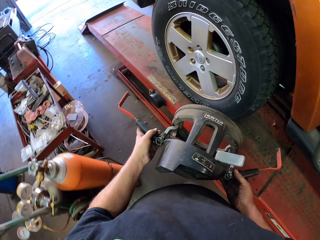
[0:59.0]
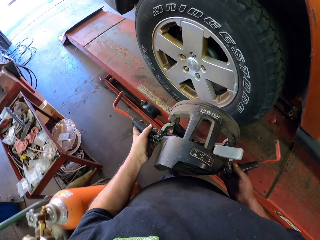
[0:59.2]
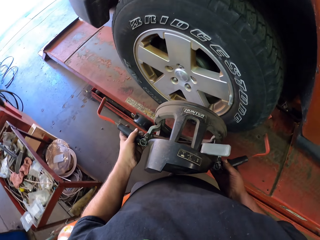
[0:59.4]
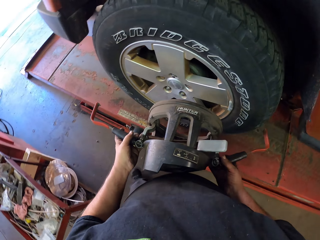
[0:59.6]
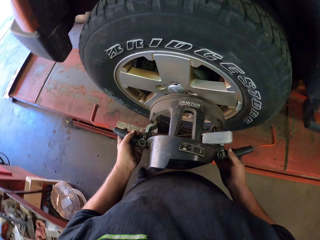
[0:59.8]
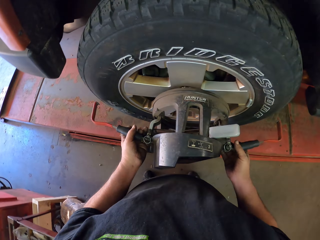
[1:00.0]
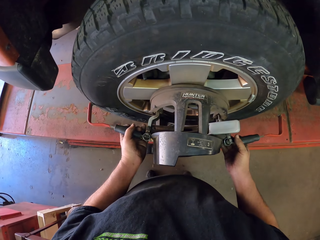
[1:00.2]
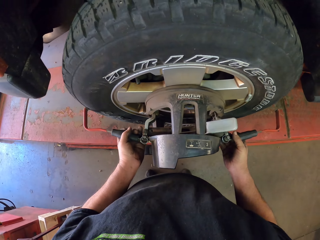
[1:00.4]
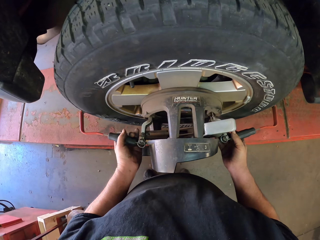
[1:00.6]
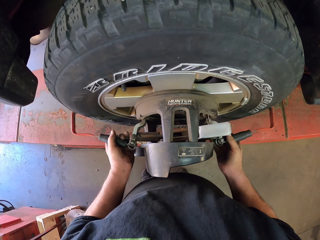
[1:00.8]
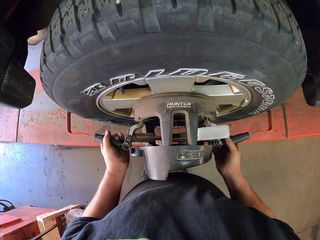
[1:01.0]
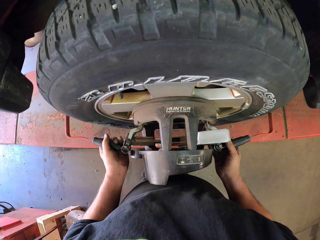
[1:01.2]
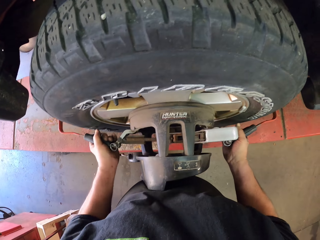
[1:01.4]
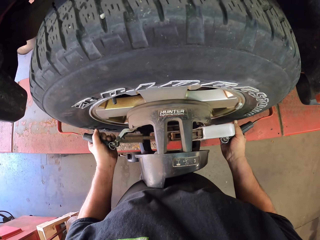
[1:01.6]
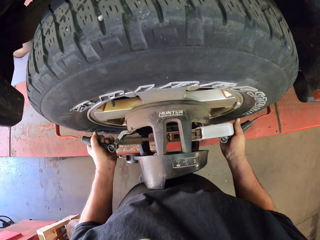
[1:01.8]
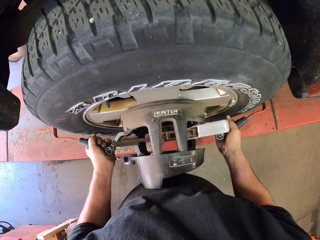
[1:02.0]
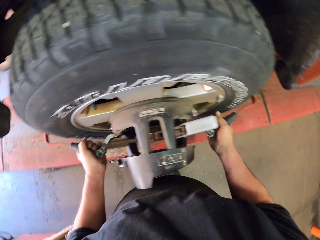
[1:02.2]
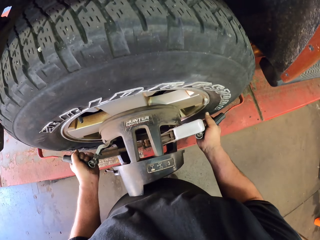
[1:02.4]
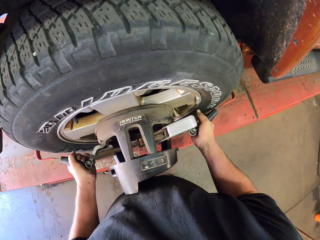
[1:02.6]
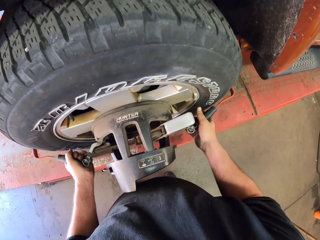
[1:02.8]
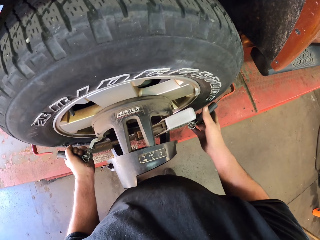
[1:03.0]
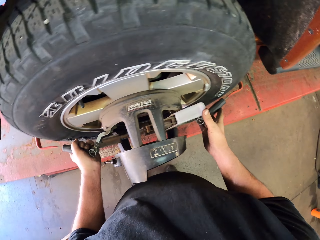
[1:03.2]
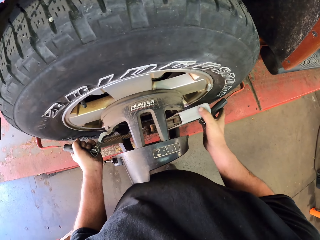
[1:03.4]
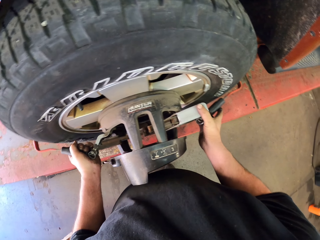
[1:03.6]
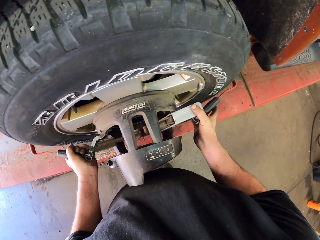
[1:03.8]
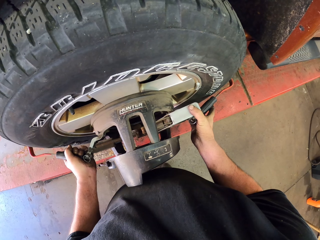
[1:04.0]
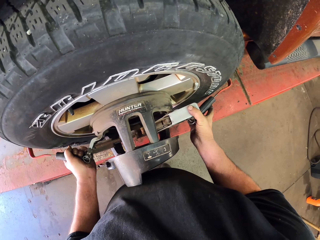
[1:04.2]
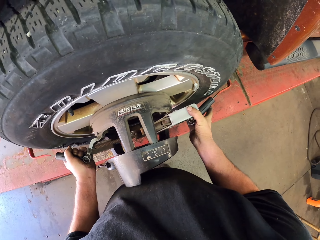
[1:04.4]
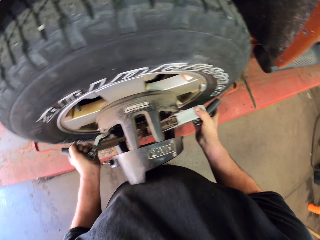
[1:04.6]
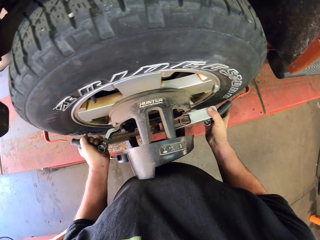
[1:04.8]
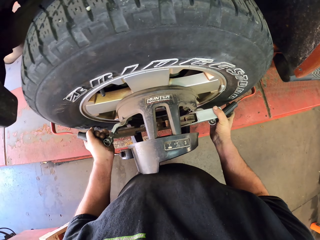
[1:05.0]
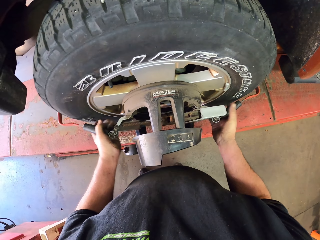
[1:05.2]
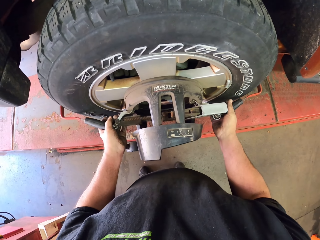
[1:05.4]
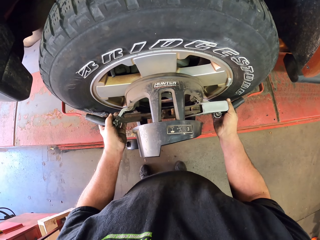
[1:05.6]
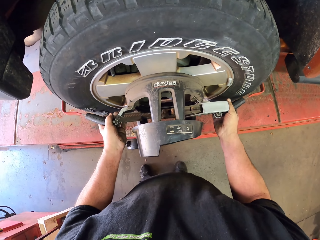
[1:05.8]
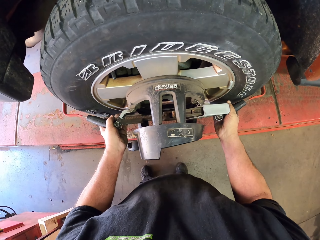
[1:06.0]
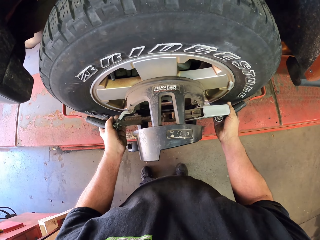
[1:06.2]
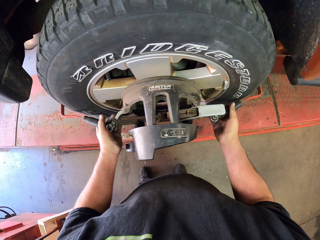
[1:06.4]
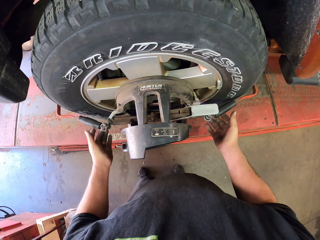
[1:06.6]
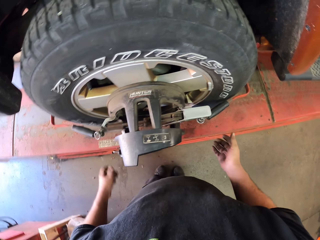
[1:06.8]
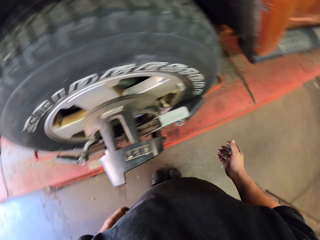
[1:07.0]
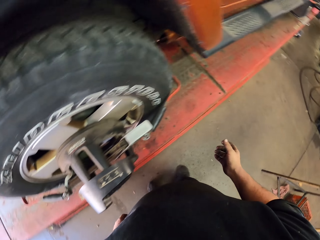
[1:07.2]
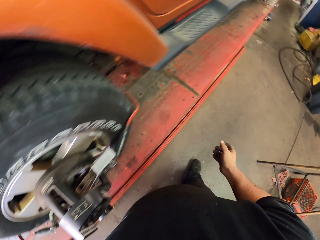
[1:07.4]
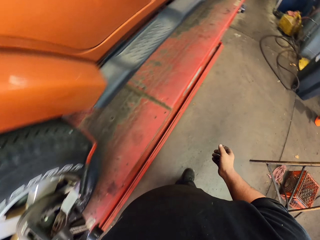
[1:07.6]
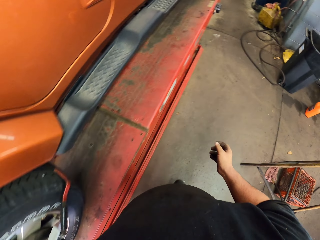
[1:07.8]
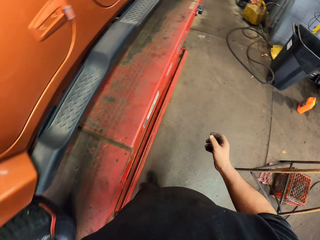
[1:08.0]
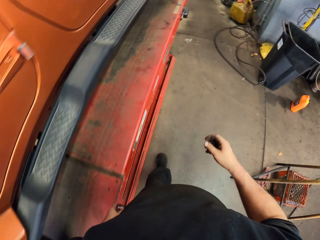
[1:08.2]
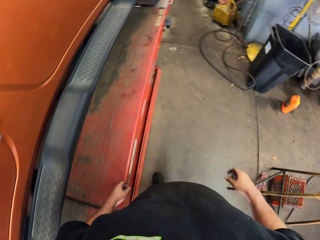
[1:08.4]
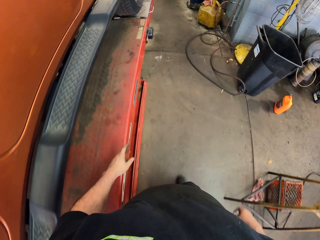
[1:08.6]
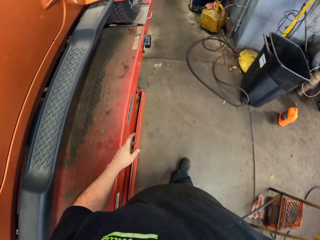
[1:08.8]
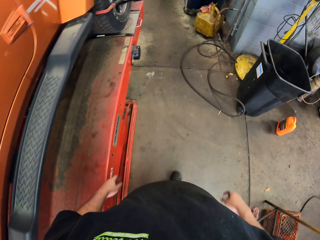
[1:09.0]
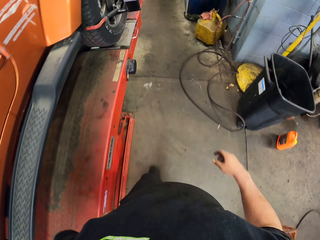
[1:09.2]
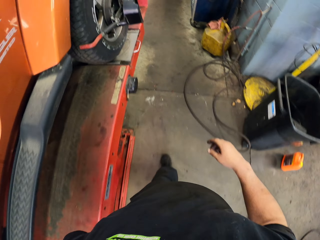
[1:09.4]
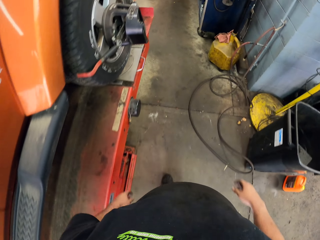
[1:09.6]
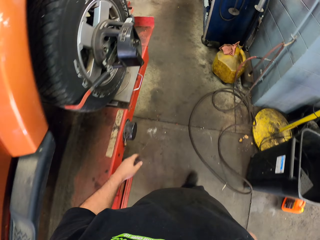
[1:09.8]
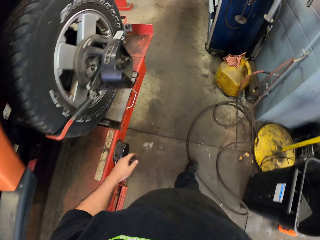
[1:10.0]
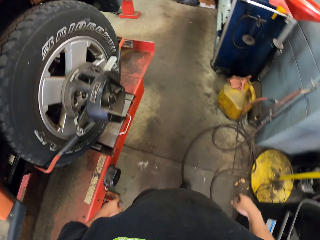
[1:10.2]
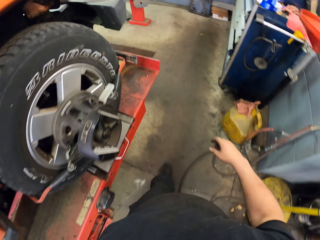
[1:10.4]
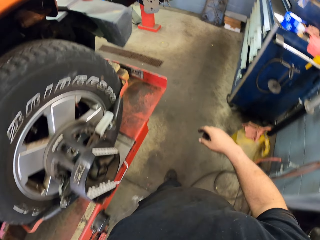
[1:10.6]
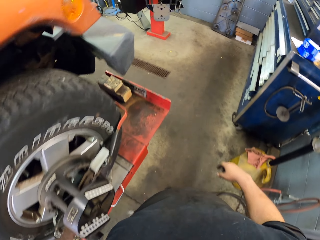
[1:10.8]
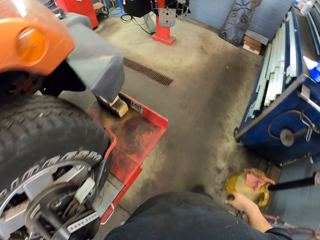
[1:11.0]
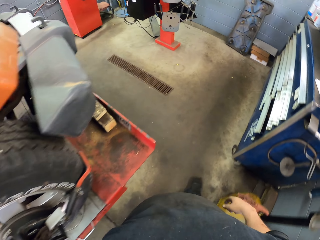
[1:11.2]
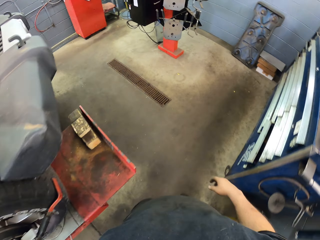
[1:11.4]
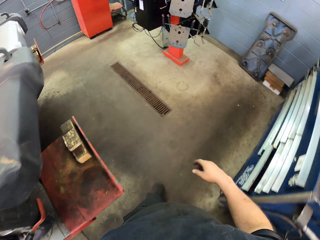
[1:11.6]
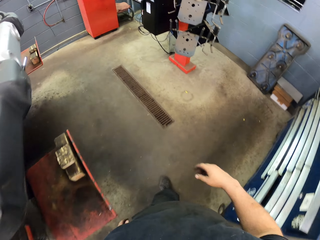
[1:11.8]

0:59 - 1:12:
The camera wearer places the tire remover on the tire. They walk around the garage.

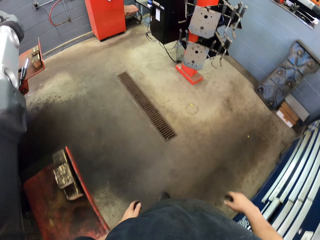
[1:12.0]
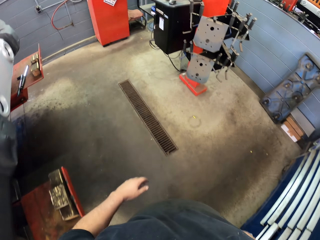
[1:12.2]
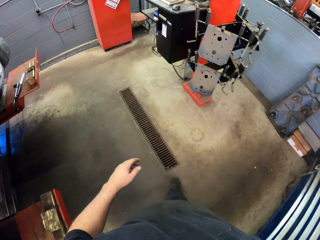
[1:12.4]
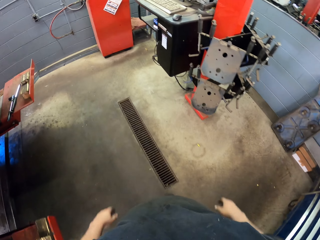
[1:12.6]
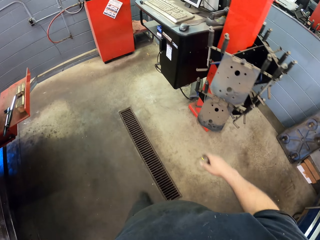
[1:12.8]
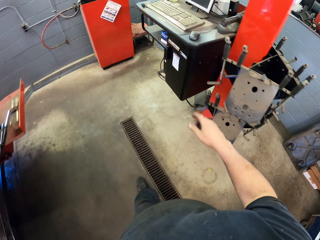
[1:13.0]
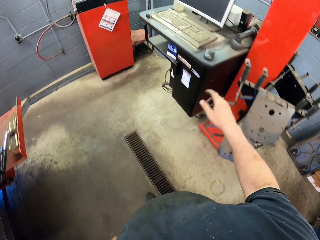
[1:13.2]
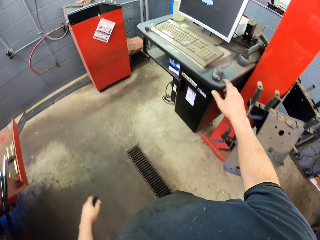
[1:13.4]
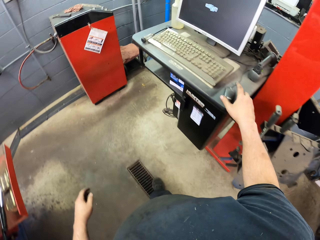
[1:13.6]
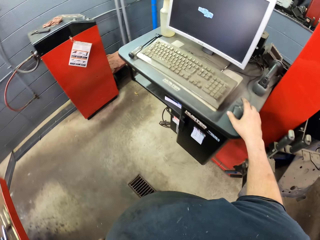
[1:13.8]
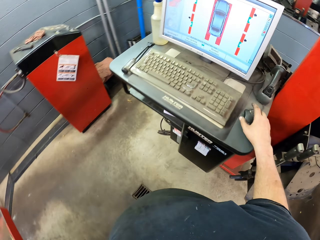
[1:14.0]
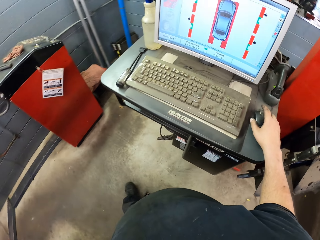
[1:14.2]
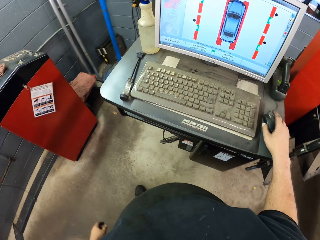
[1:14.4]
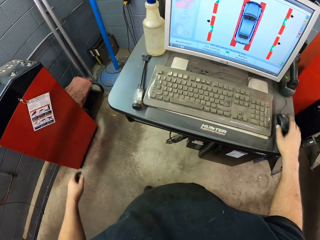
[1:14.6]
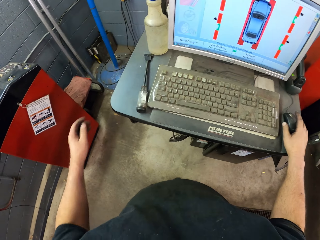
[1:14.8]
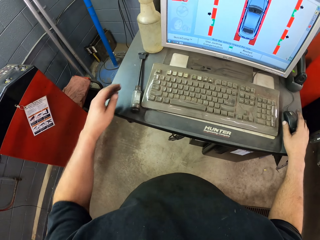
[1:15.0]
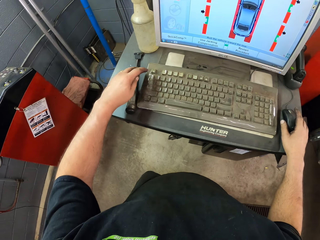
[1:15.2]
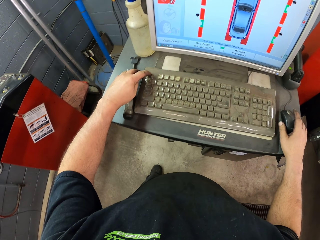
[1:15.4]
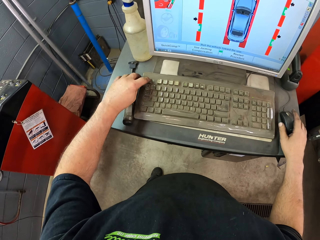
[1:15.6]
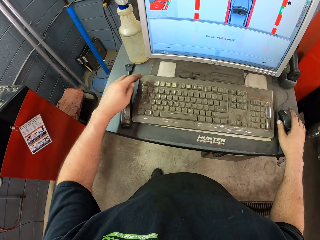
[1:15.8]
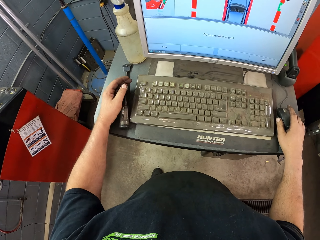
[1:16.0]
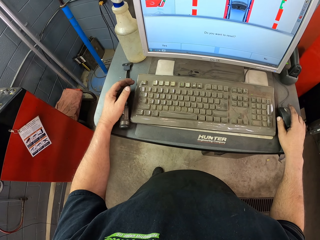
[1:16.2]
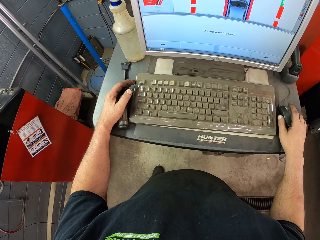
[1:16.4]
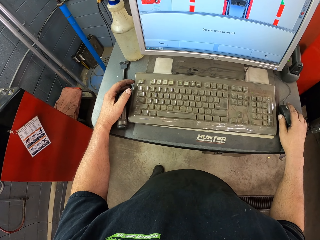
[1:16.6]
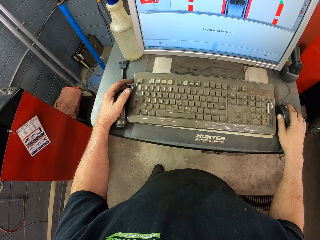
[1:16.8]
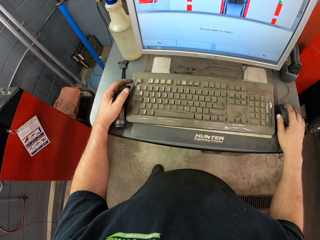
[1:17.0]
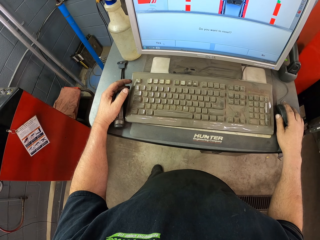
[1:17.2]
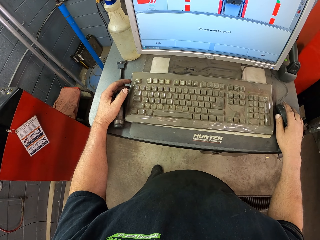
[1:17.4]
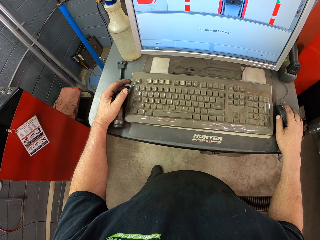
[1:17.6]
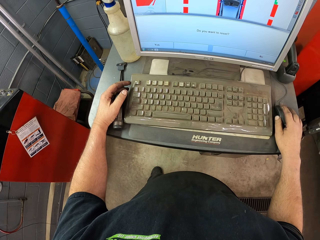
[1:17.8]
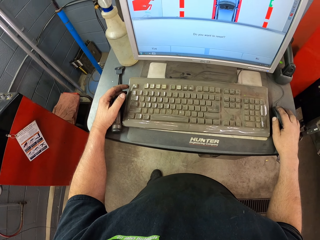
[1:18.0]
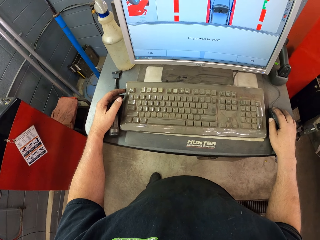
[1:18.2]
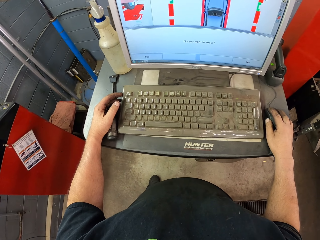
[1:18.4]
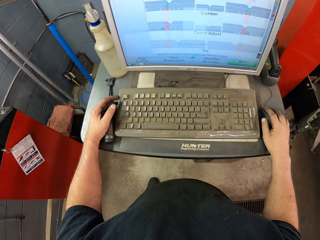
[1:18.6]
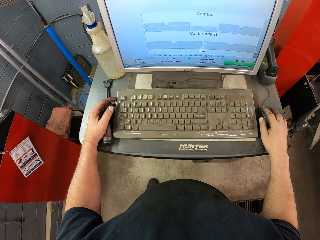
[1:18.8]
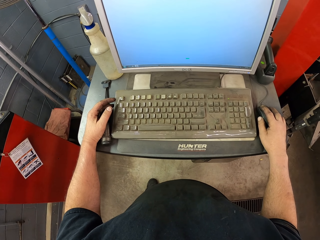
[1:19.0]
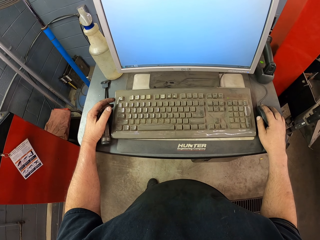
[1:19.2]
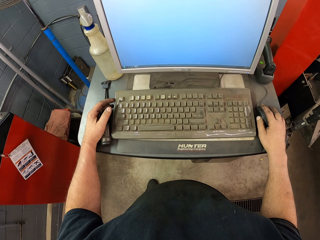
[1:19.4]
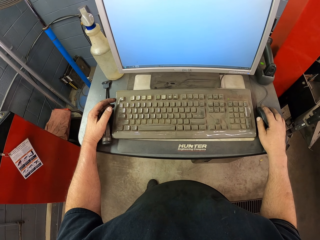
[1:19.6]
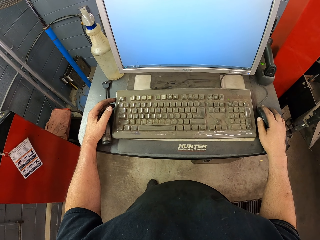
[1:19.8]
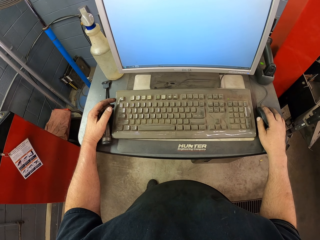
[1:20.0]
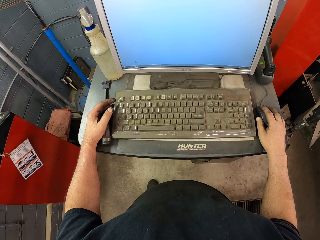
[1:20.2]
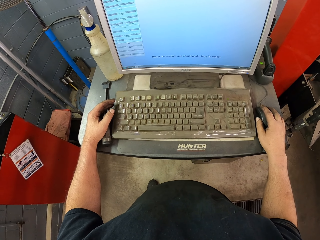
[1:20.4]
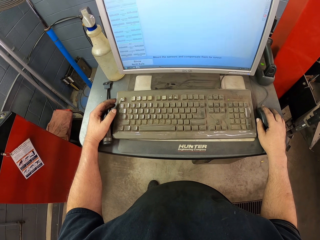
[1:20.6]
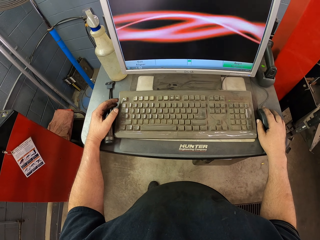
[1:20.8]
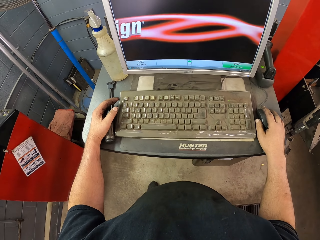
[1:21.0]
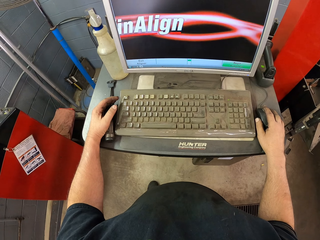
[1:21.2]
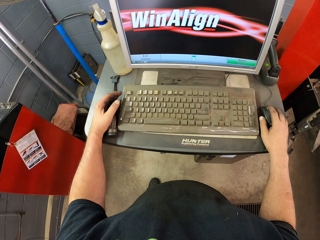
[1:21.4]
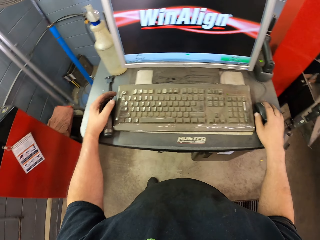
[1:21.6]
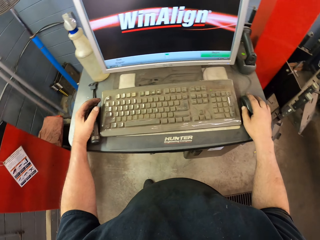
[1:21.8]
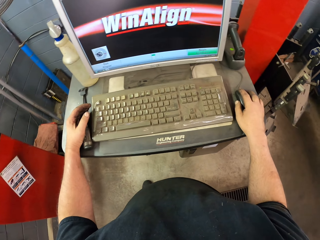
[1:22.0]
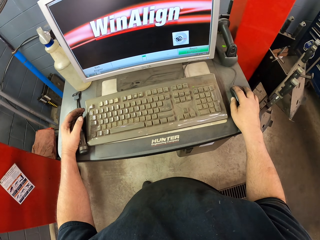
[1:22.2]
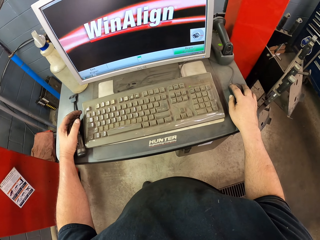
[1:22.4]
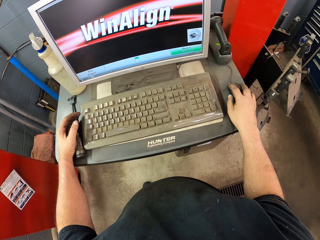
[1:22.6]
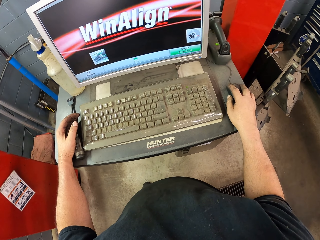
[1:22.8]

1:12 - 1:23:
The camera wearer touches the mouse. They operate the computer. They click the keyboard. They click the mouse.
